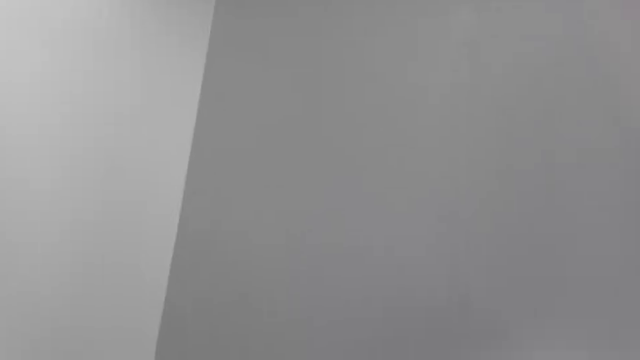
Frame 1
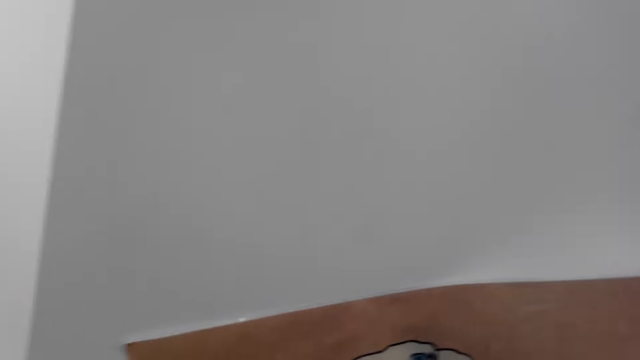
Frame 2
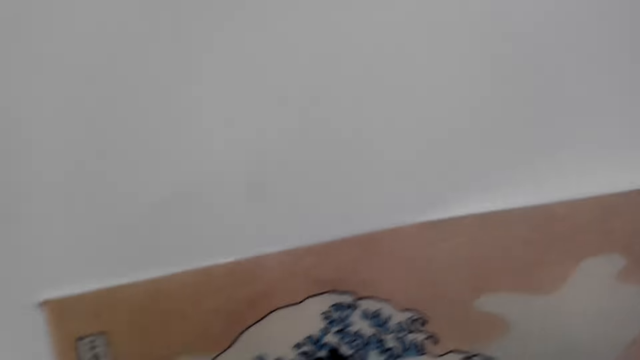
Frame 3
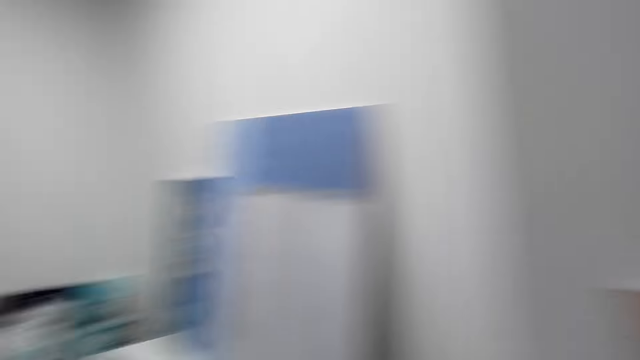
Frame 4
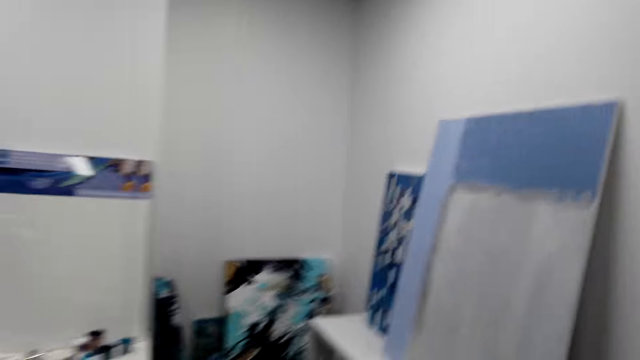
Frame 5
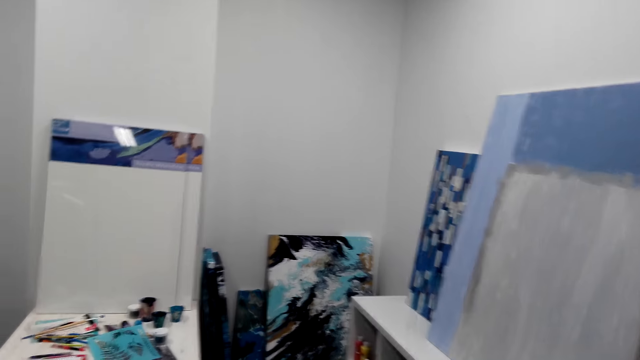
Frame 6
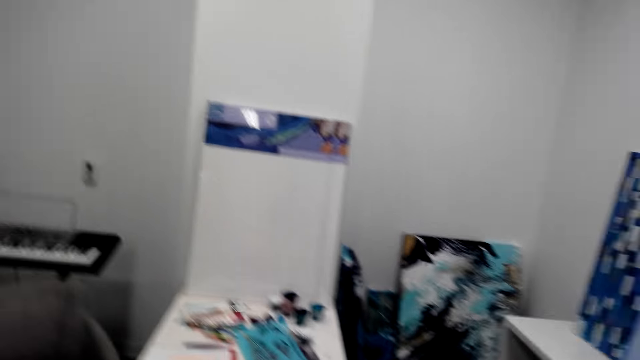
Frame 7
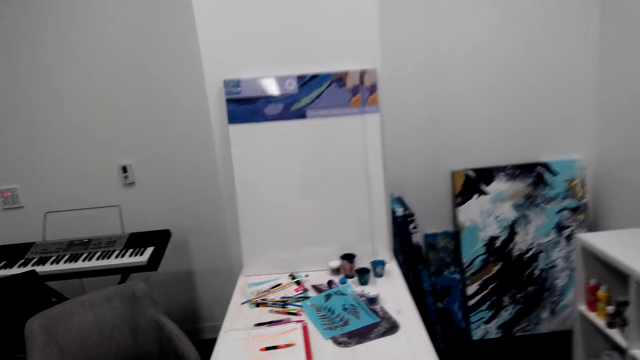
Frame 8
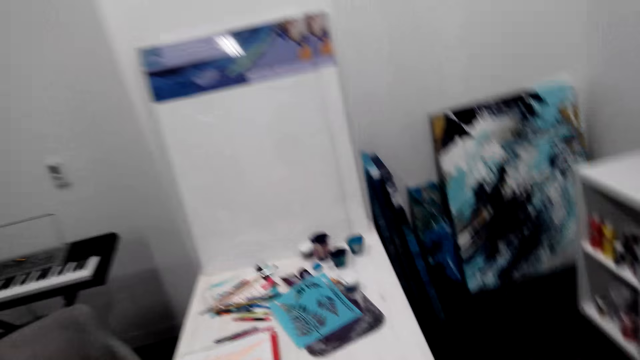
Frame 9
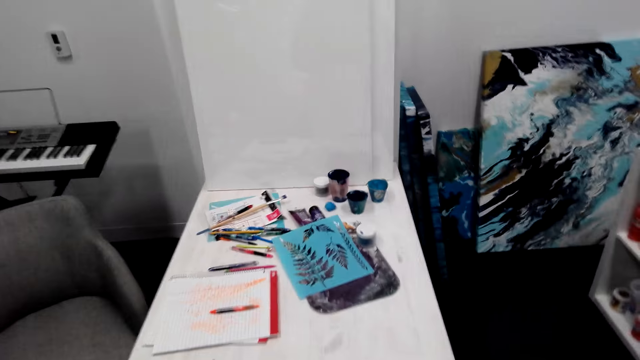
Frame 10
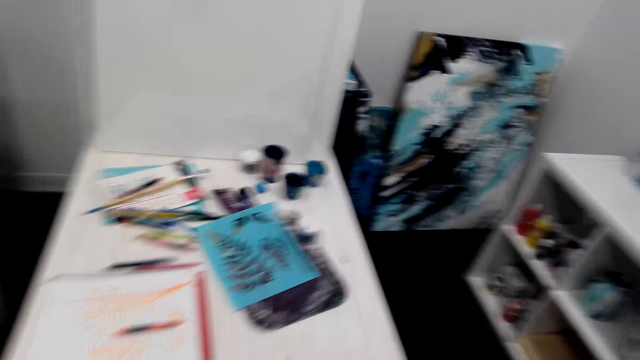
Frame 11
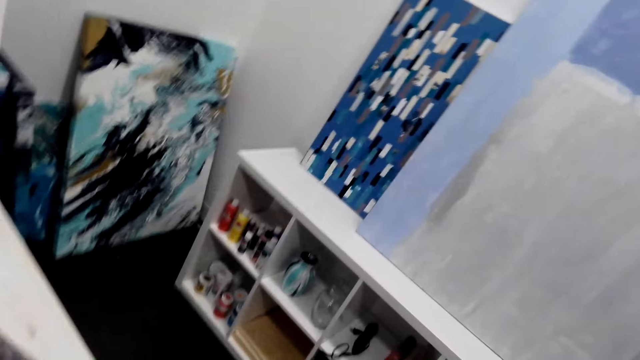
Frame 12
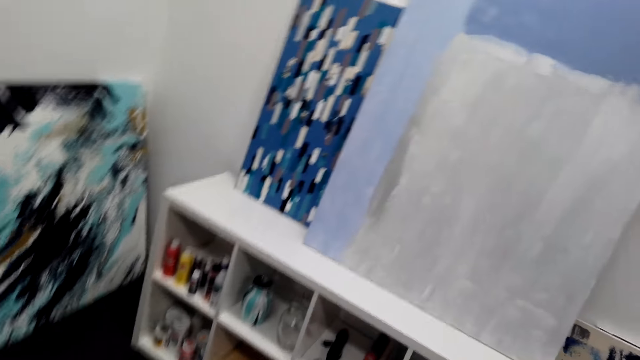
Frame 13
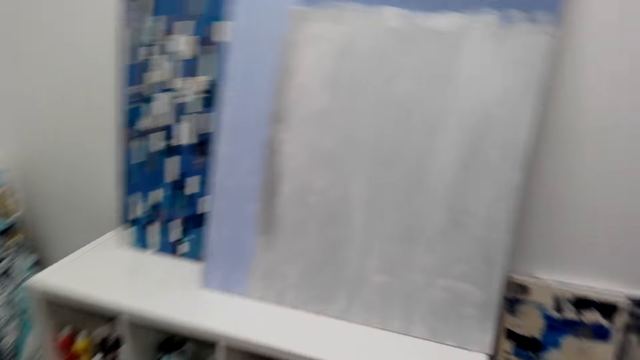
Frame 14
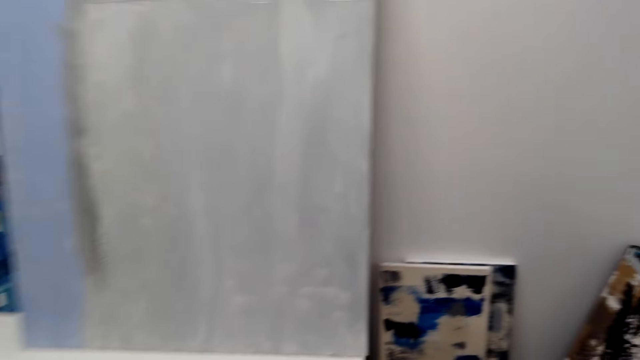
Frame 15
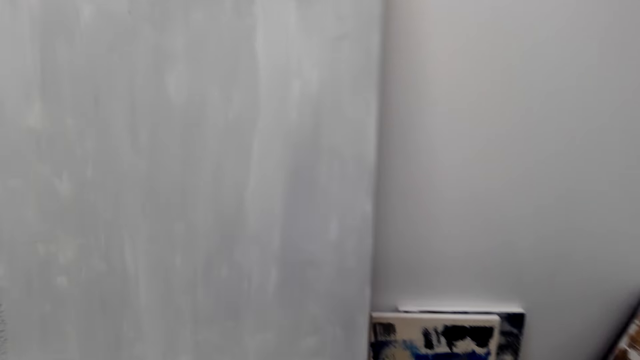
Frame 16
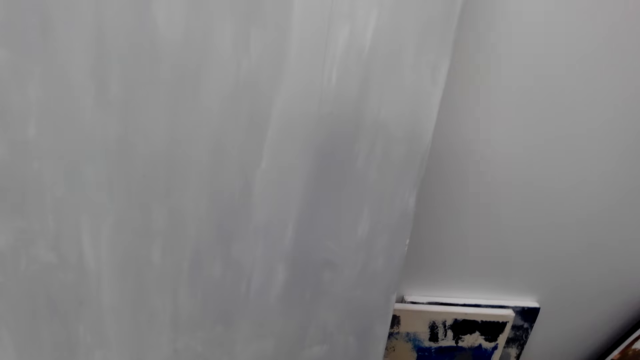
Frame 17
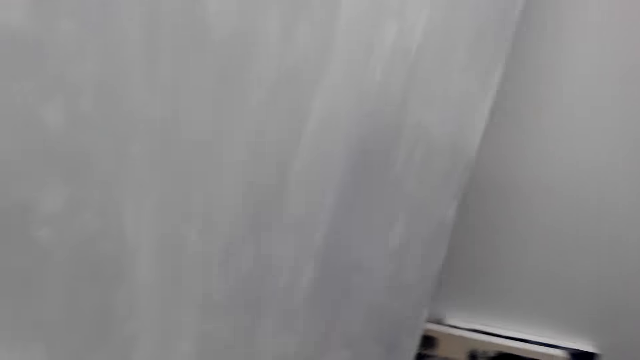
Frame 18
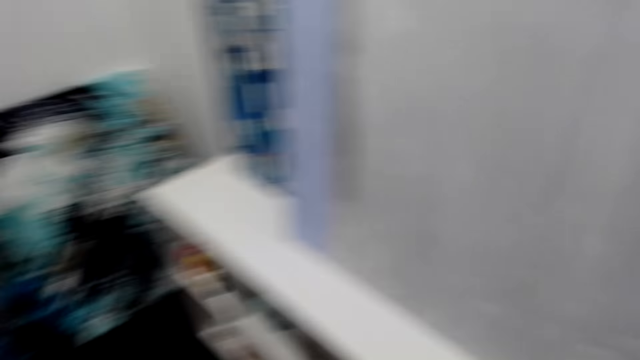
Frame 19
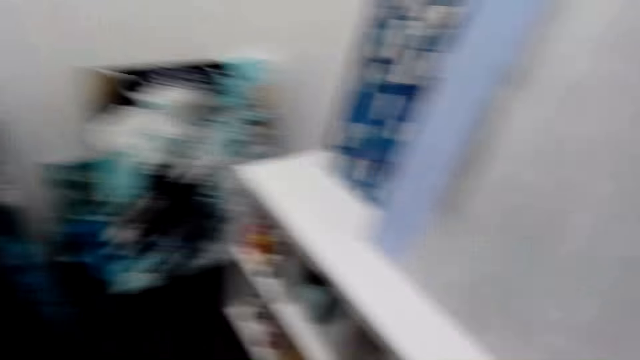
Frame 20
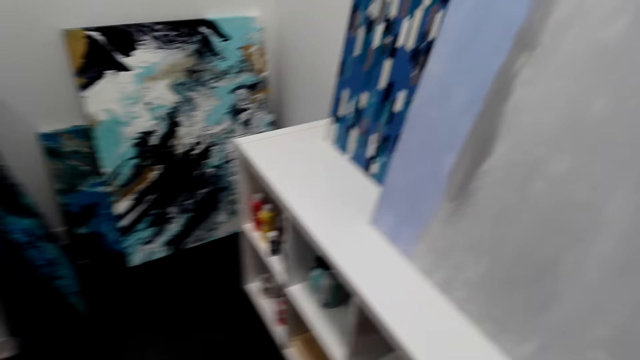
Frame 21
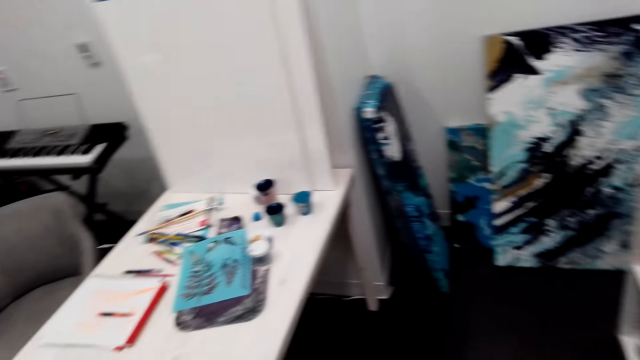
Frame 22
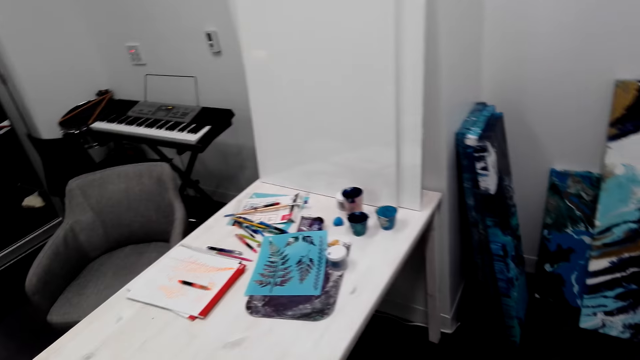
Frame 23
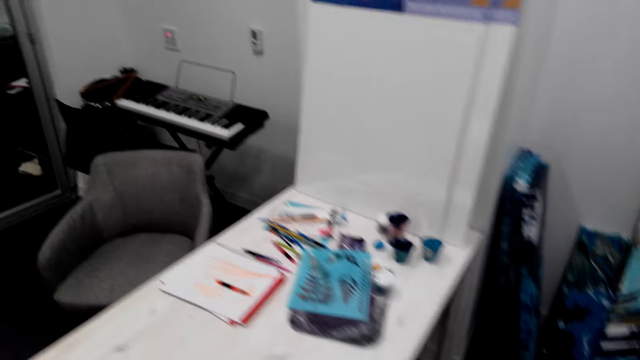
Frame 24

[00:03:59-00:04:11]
The camera wearer looks around the room. They talk.

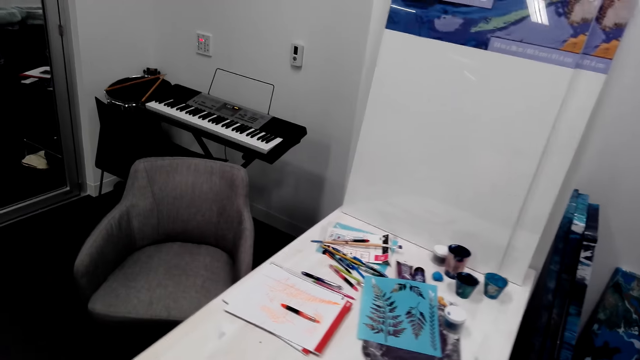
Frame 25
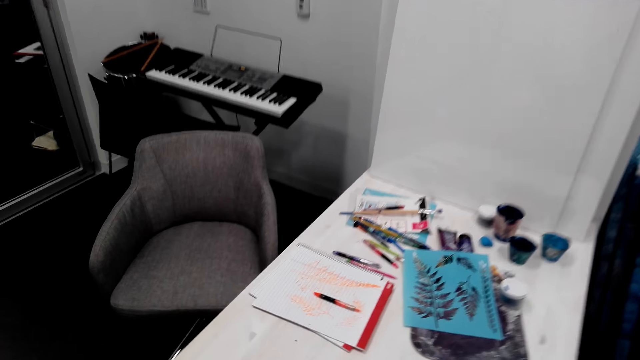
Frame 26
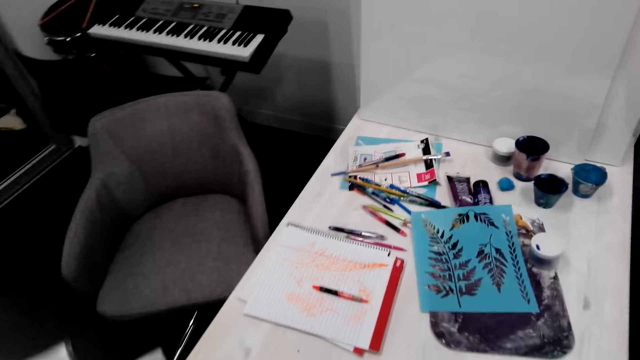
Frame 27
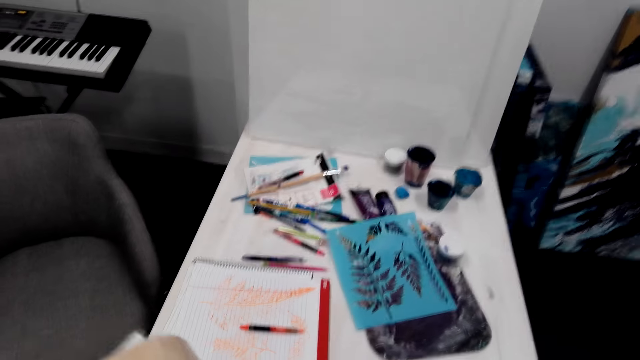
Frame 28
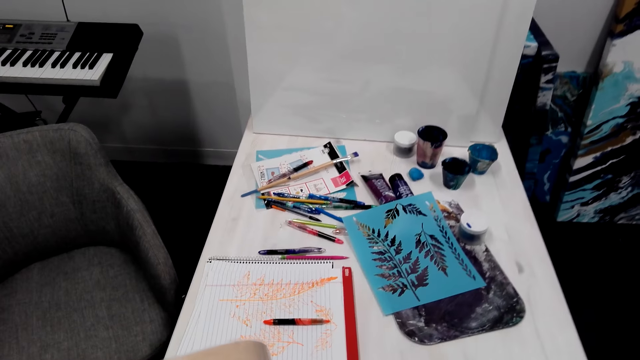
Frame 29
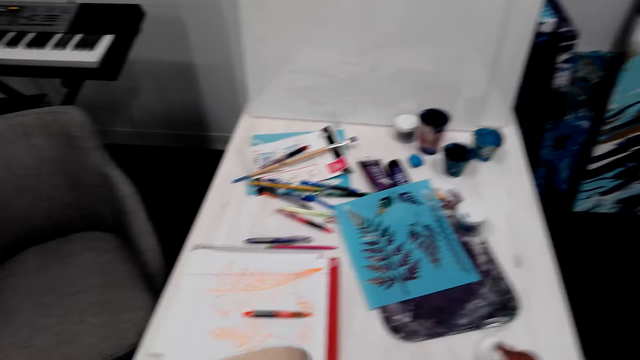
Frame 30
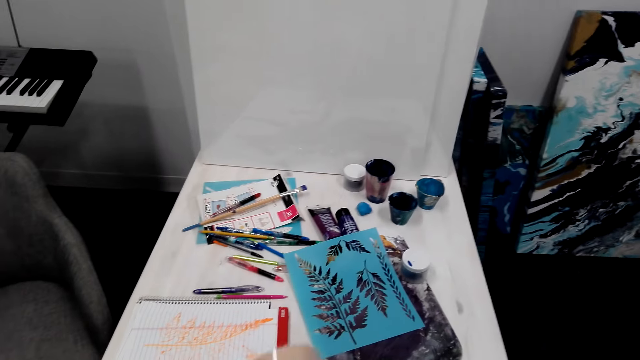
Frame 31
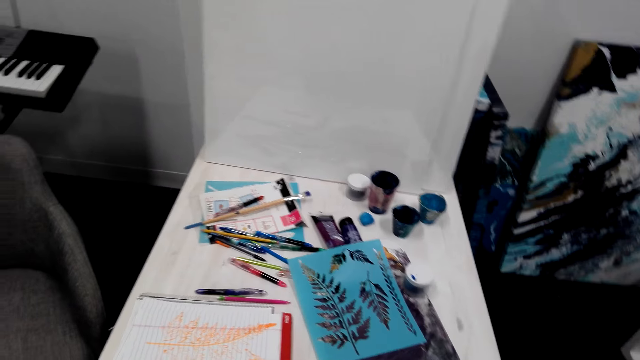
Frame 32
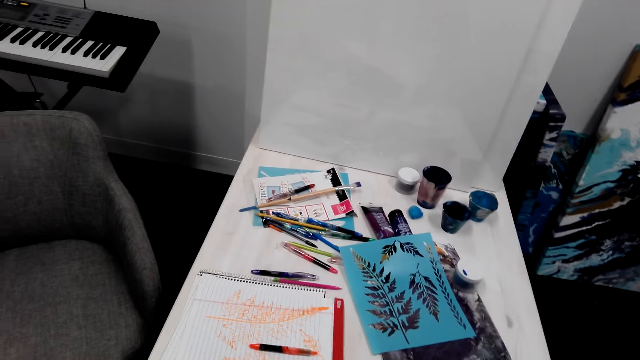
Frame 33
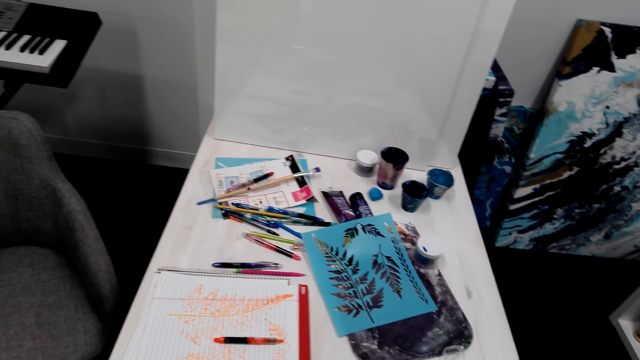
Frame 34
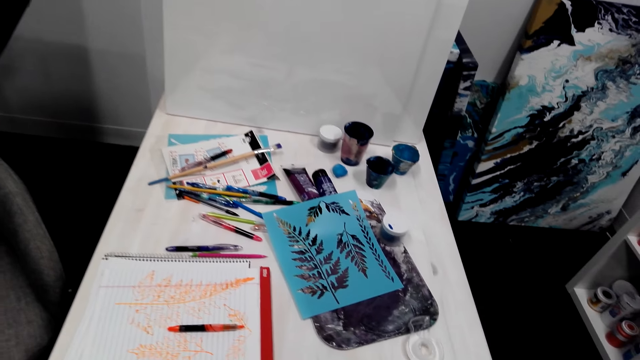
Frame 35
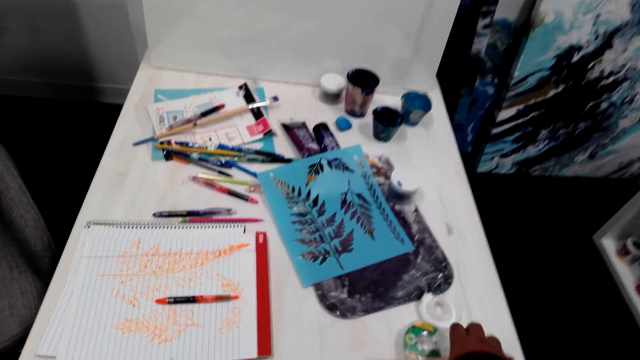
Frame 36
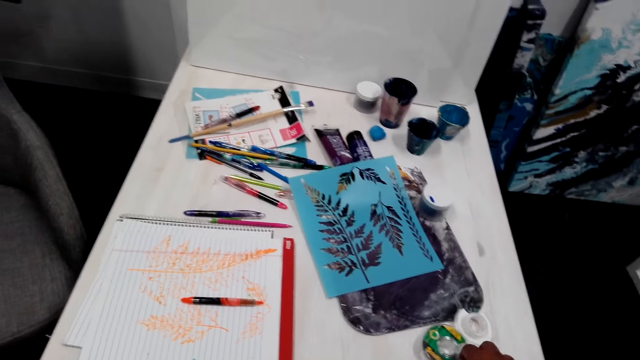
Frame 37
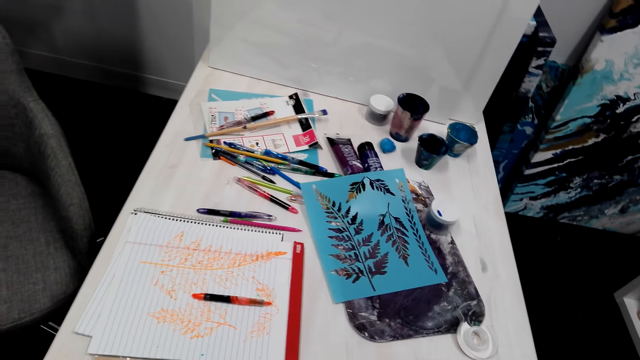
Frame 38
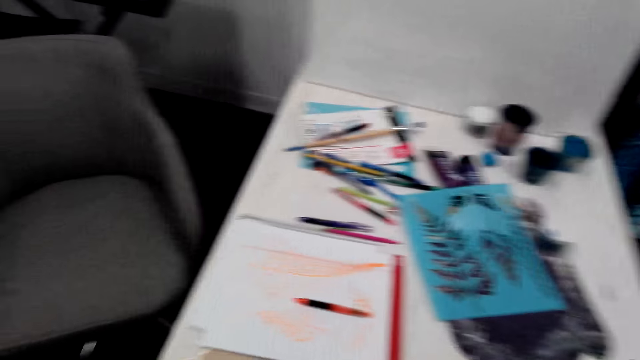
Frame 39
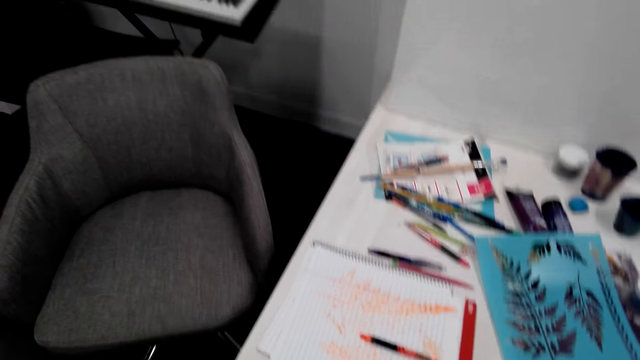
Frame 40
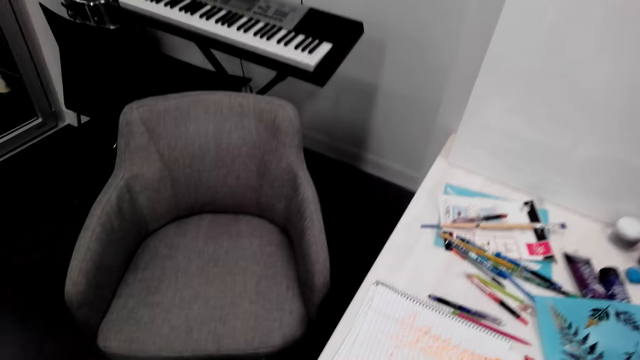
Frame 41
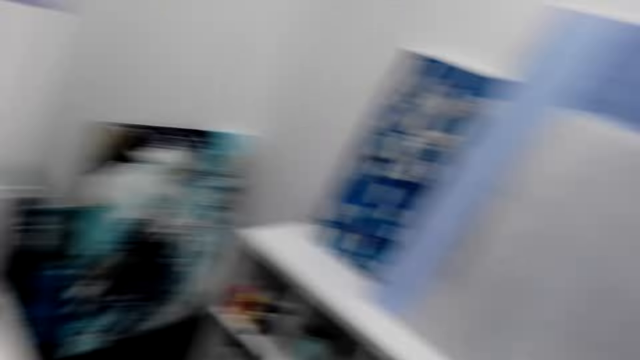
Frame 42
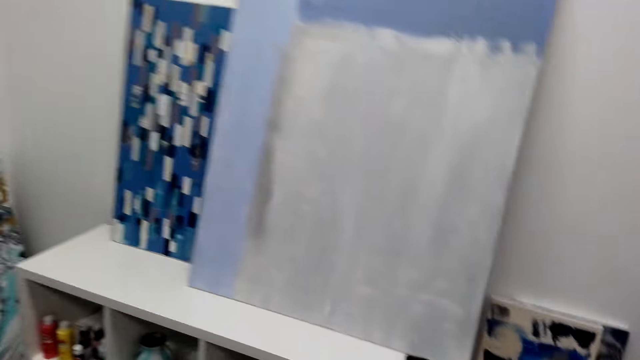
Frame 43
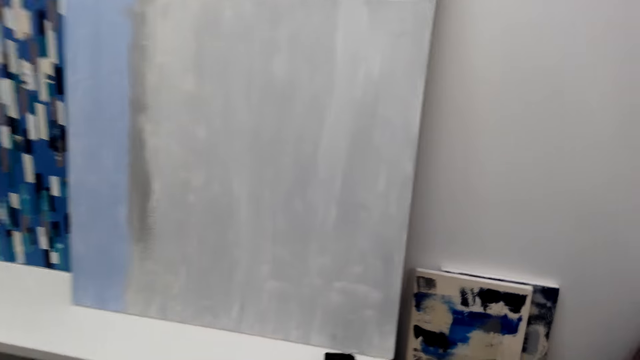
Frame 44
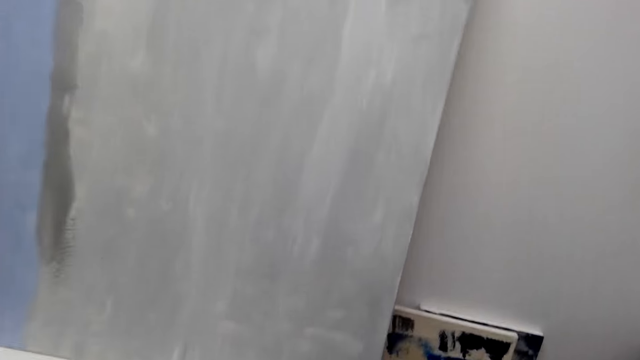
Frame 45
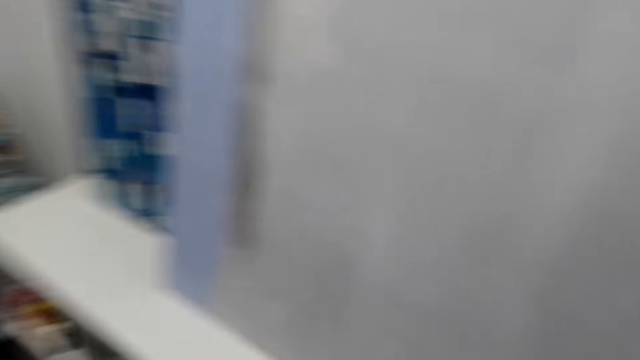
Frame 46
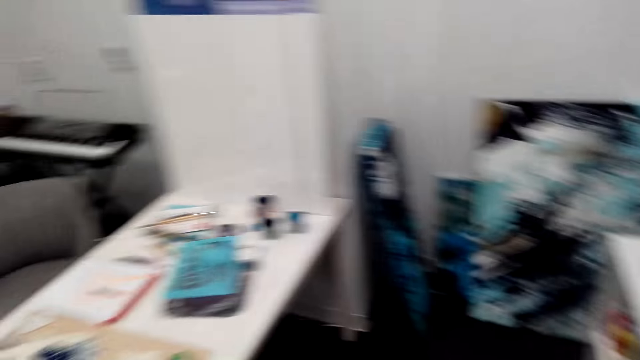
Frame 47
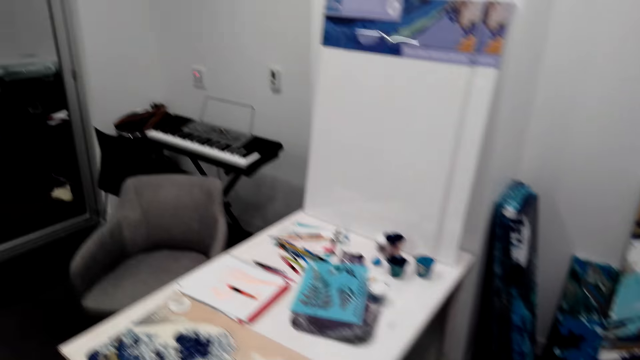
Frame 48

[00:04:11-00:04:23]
The camera wearer places the wallpaper on the table. They pick the sellotape. They move around the room.
